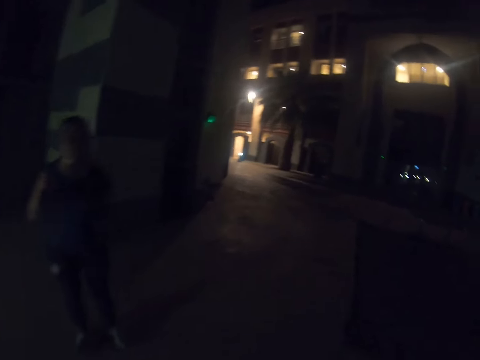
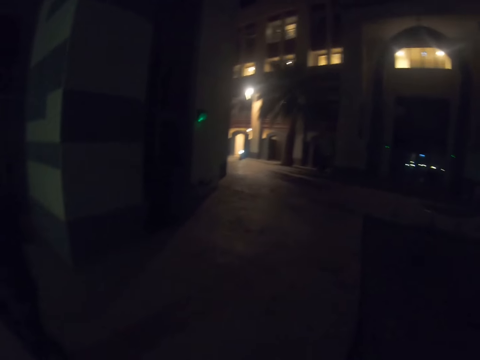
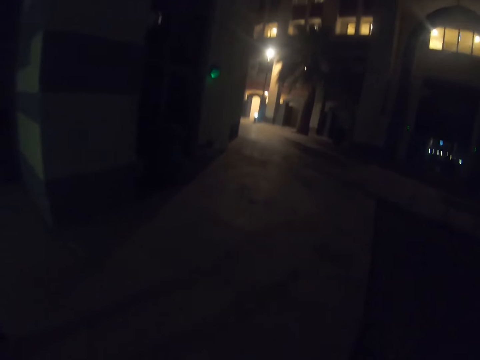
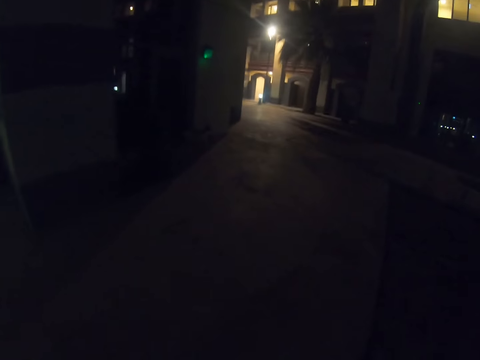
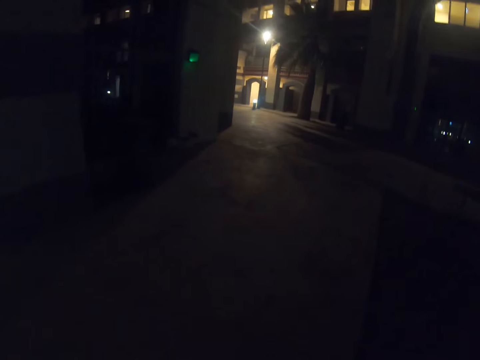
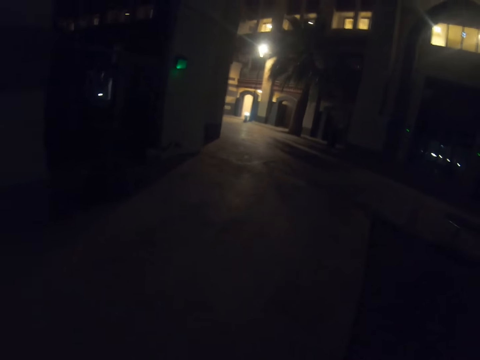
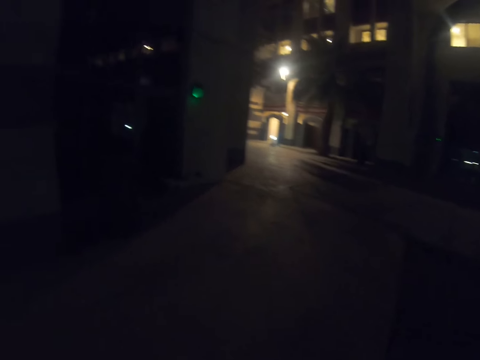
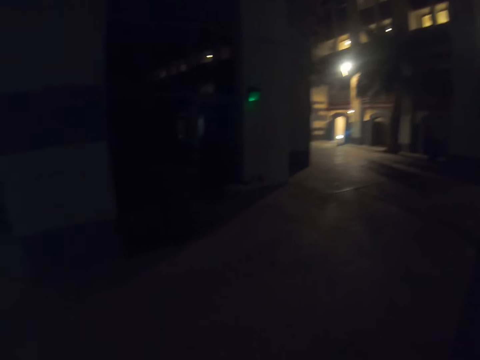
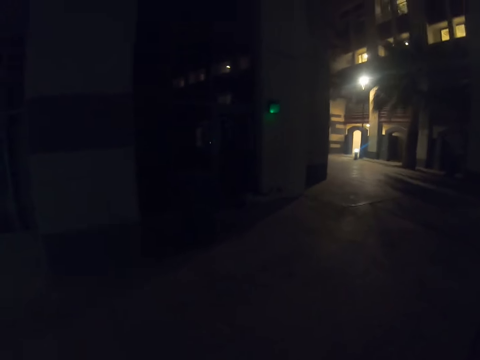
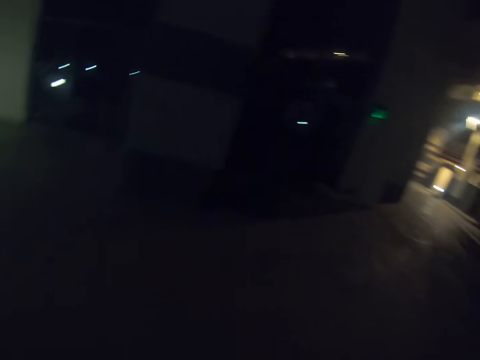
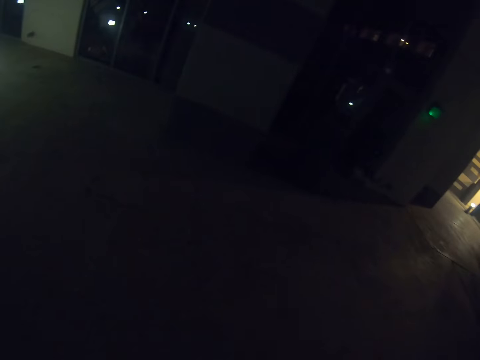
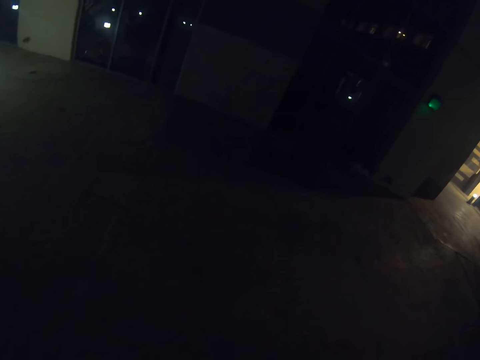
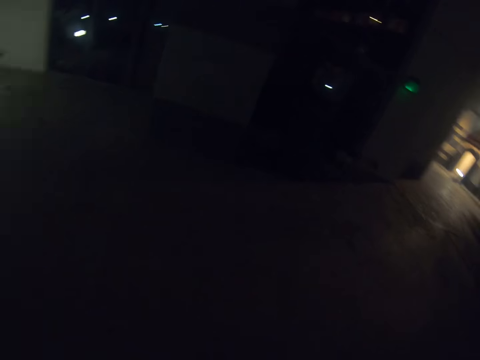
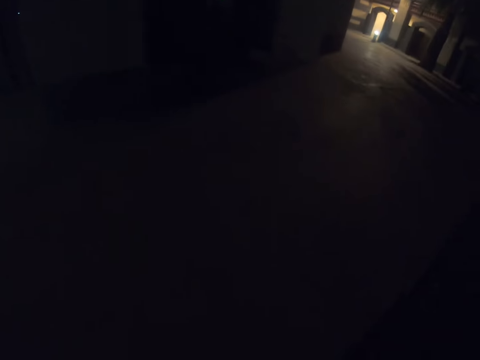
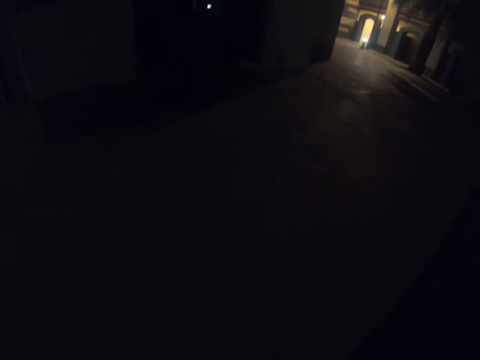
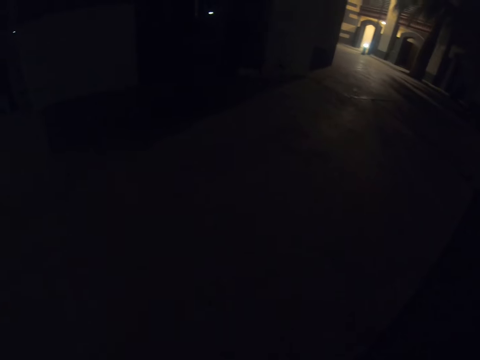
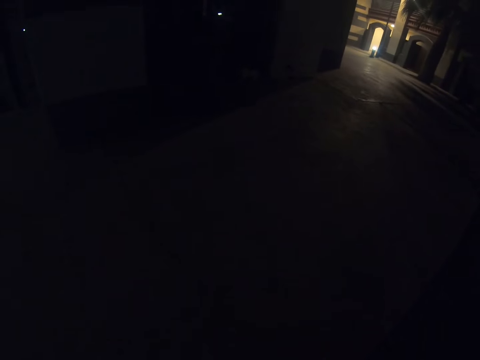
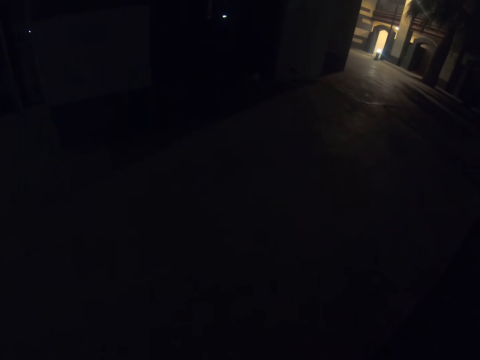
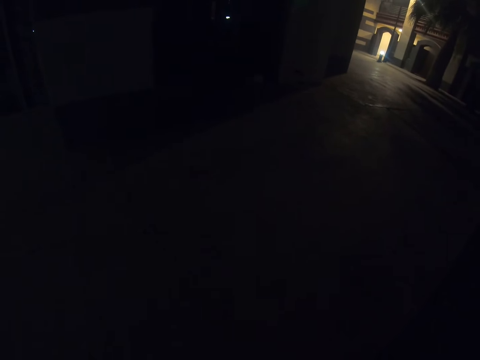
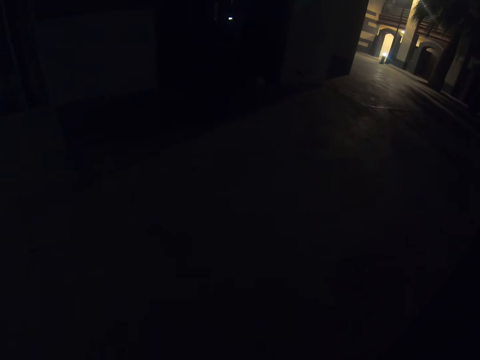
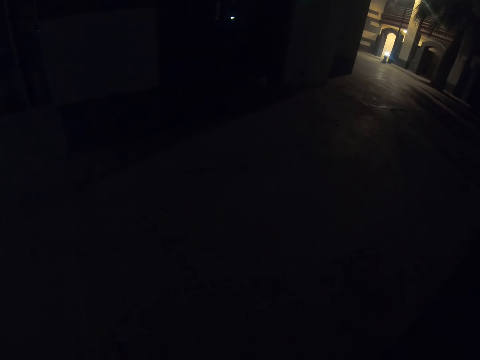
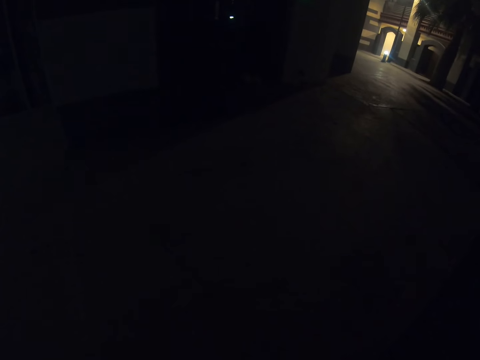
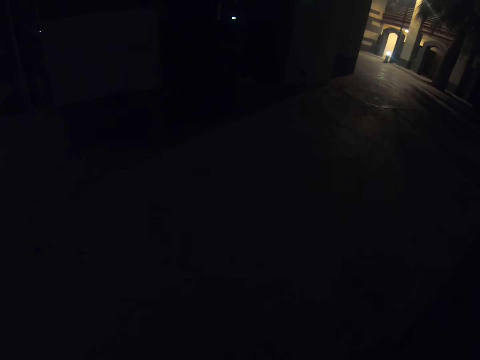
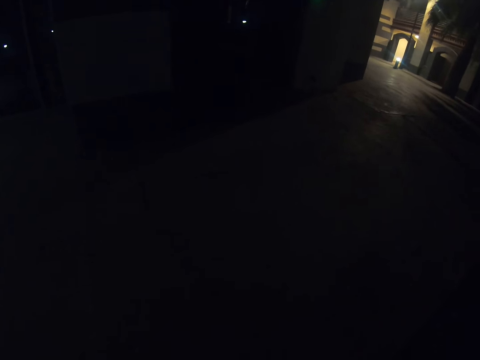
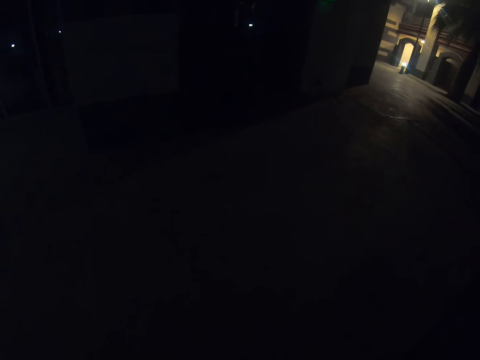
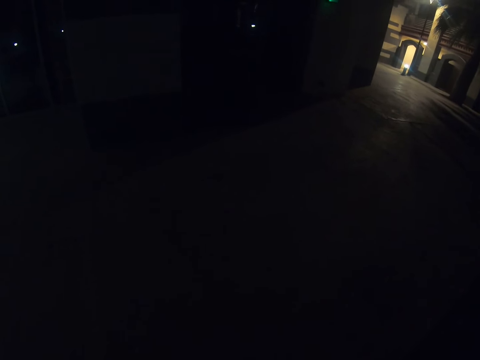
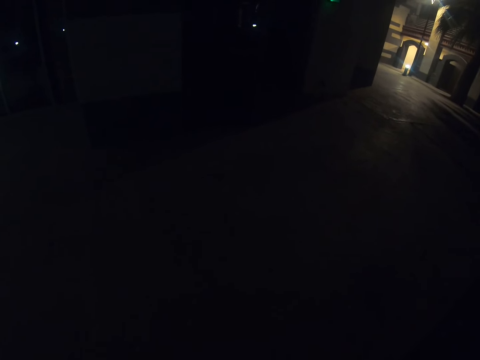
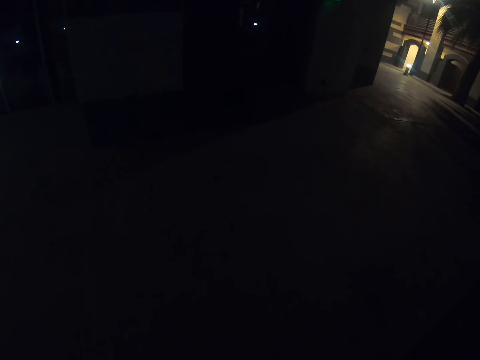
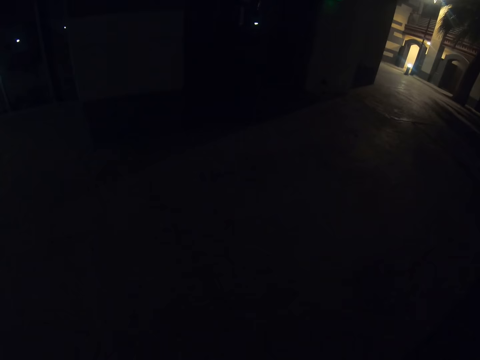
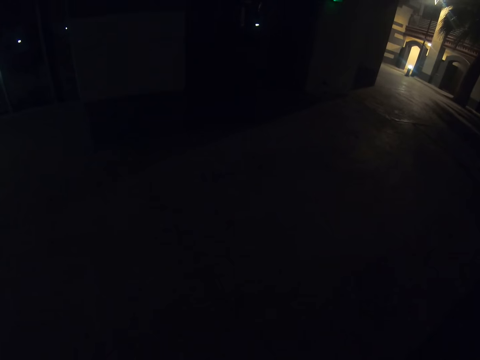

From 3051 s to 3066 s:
The camera wearer walks on the road. They look around.

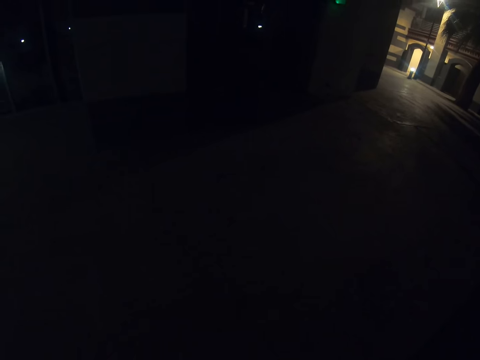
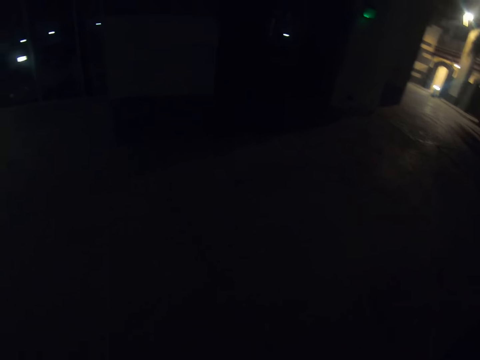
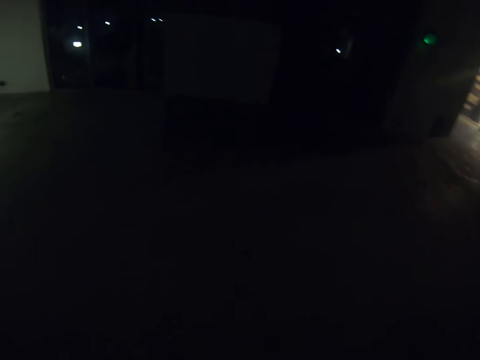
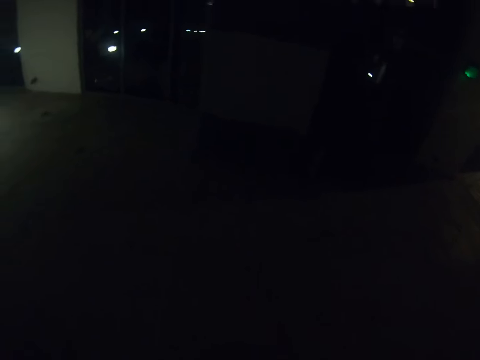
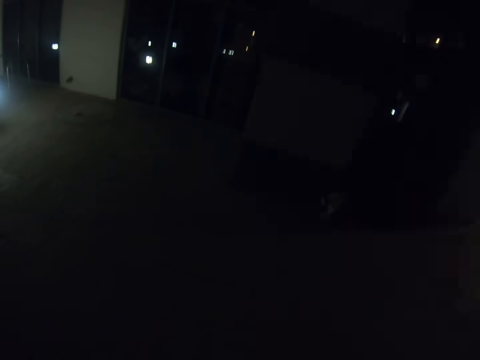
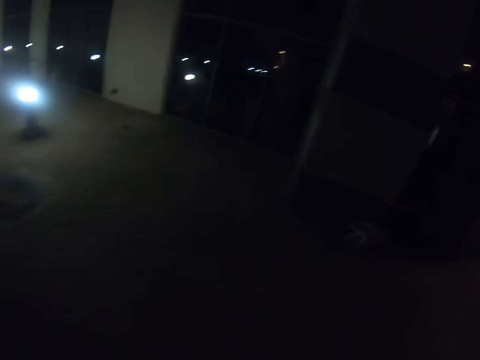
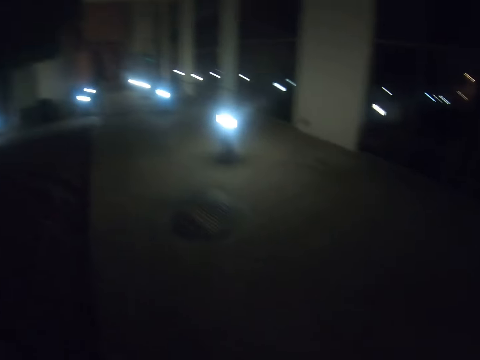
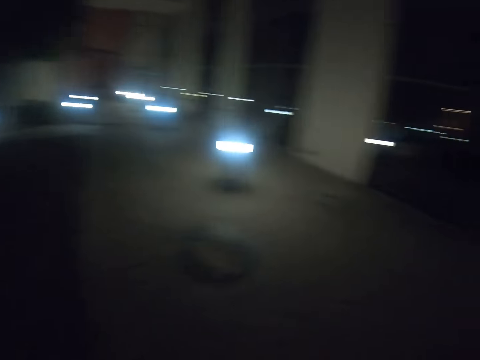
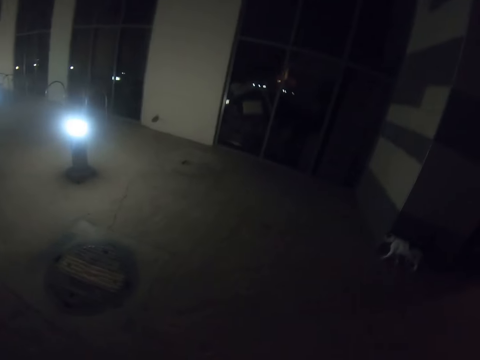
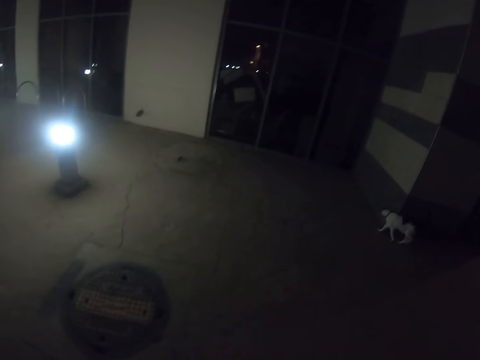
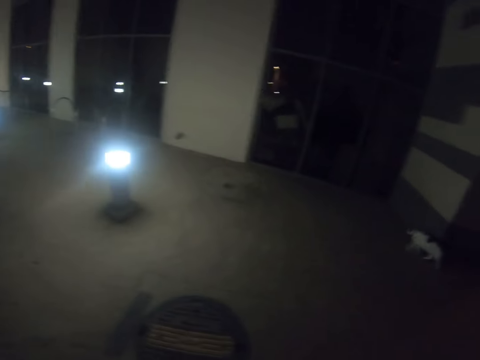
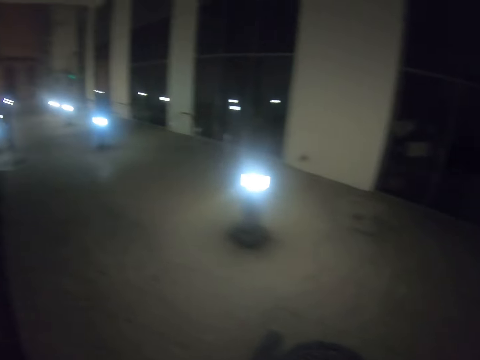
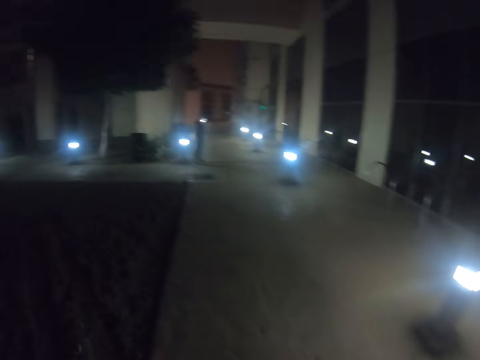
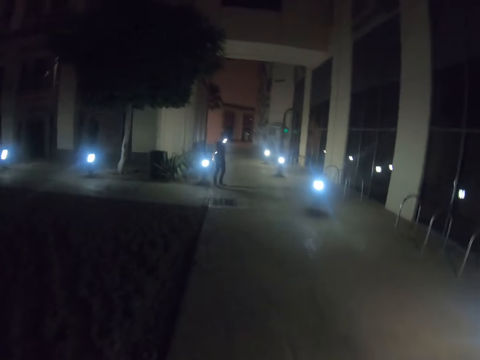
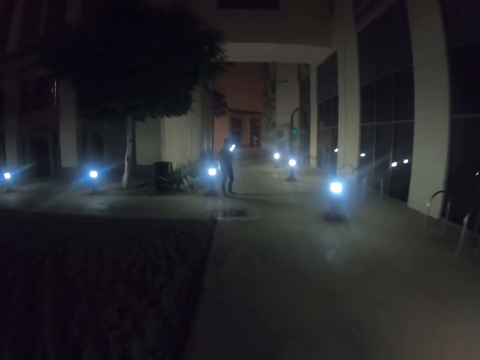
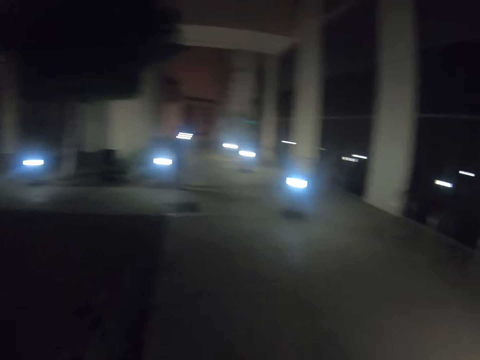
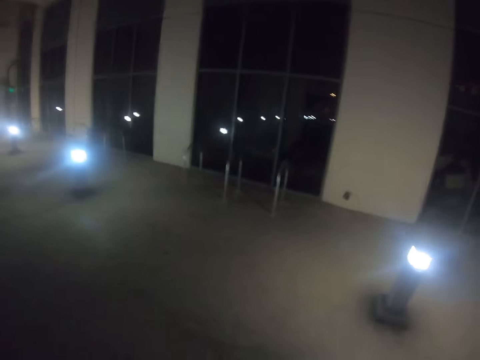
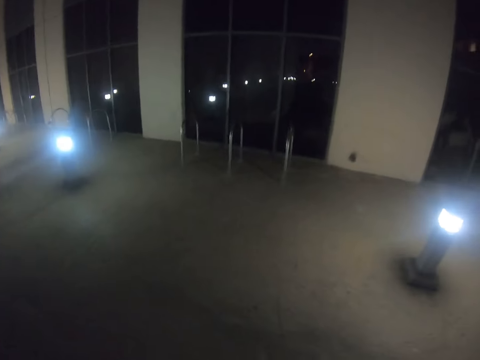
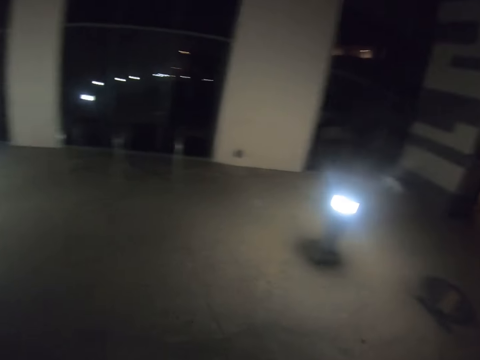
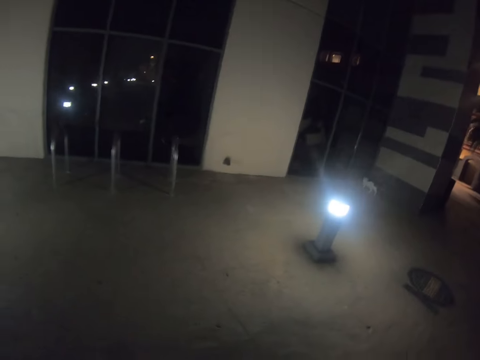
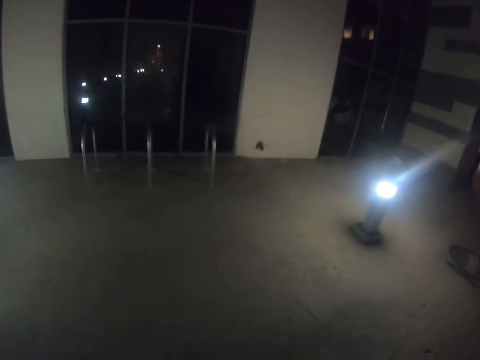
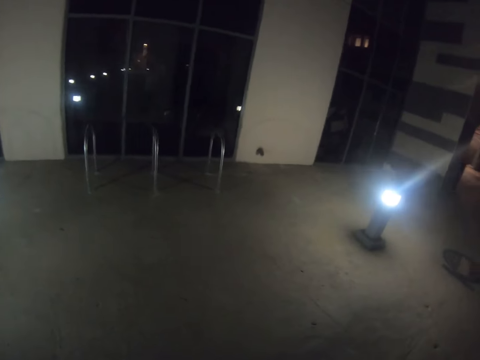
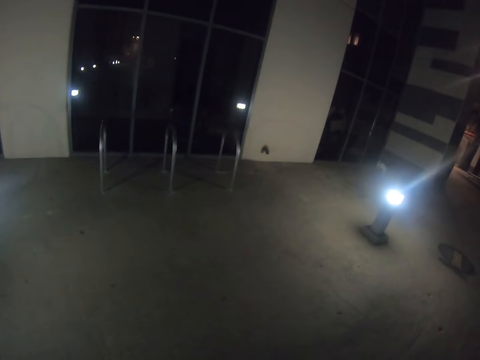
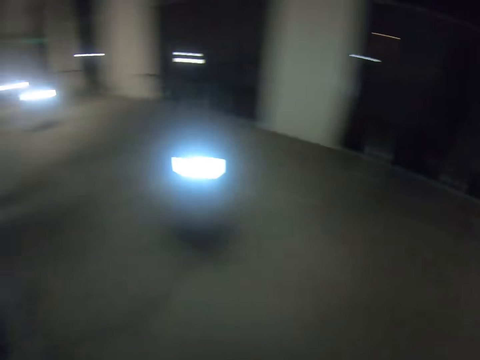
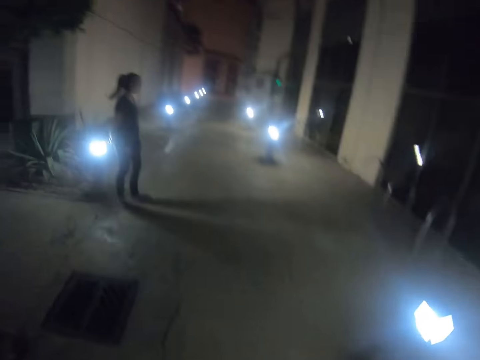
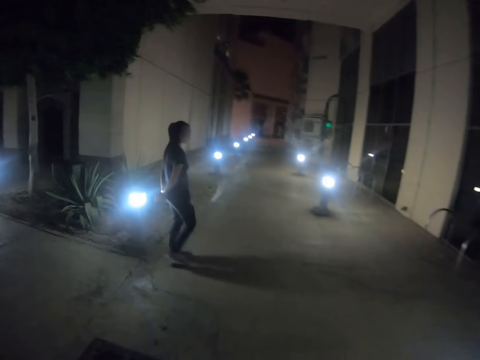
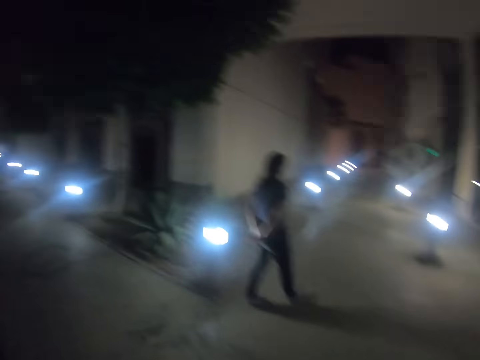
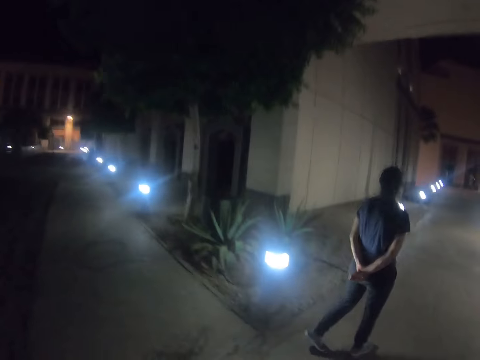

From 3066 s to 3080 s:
The camera wearer walks along the walkway. They stare at the cat. They walk along the walkway.
